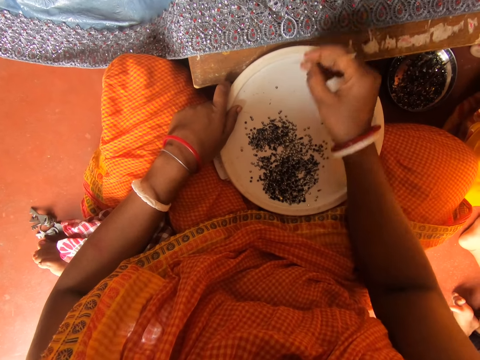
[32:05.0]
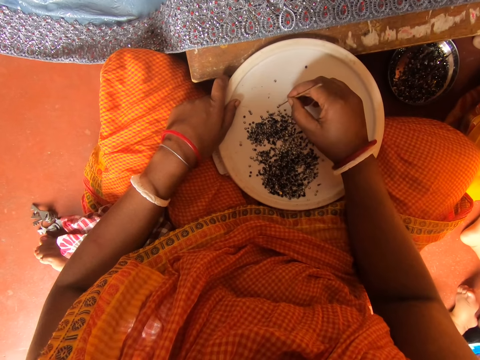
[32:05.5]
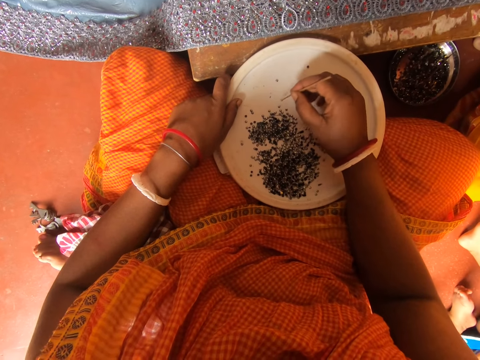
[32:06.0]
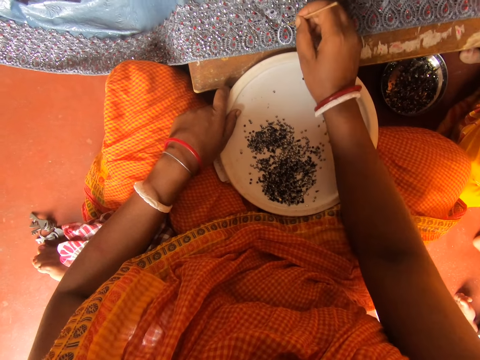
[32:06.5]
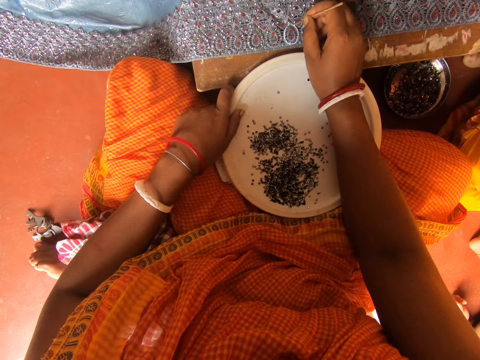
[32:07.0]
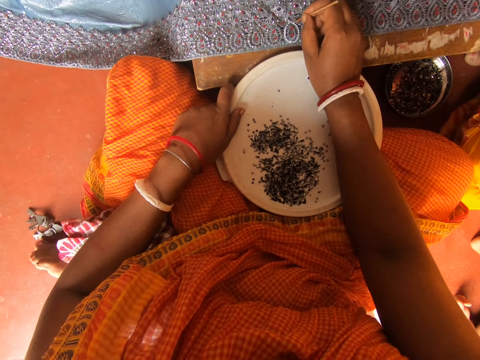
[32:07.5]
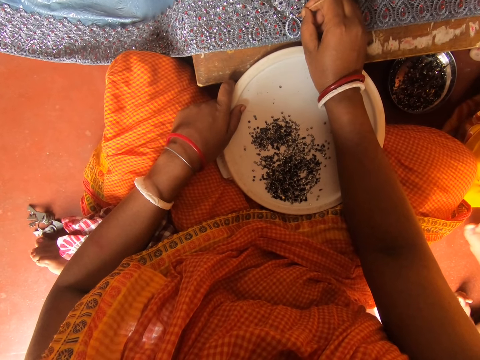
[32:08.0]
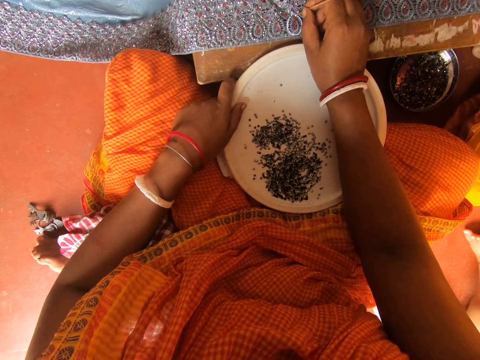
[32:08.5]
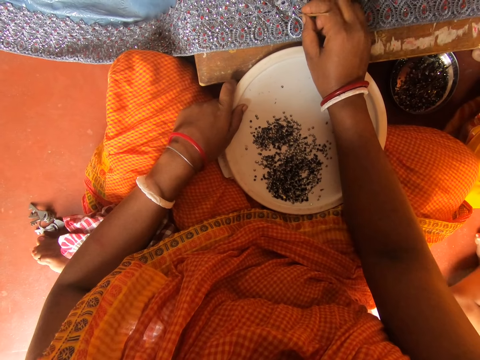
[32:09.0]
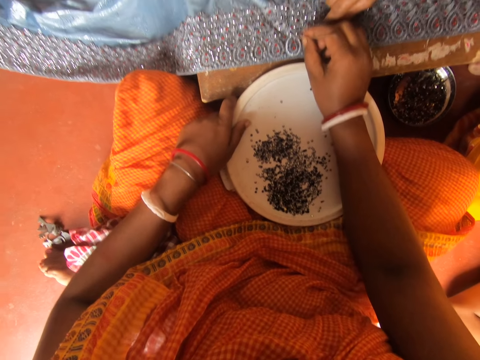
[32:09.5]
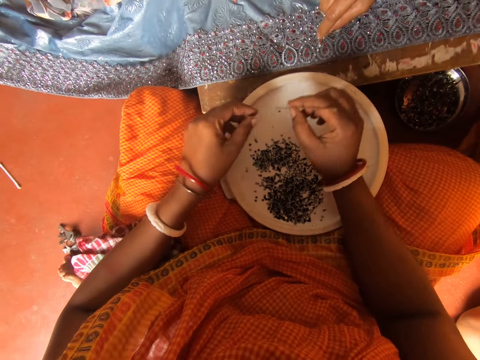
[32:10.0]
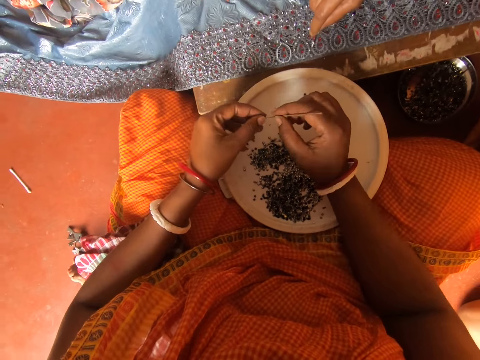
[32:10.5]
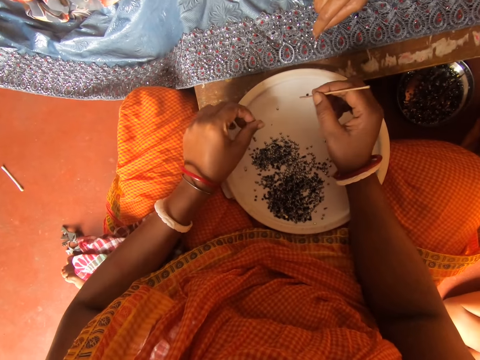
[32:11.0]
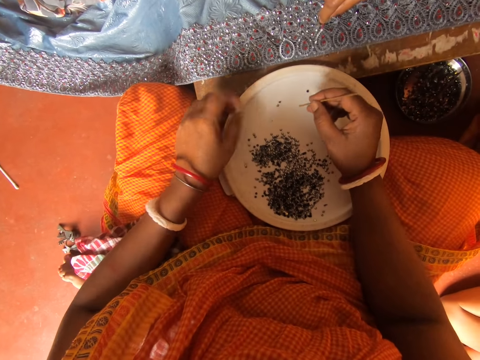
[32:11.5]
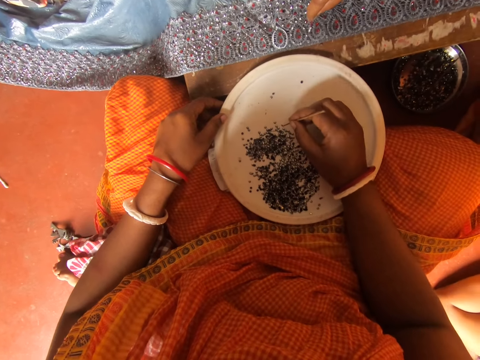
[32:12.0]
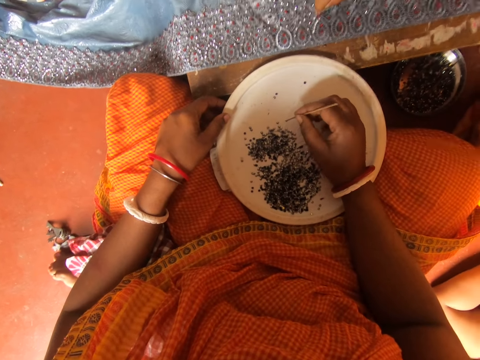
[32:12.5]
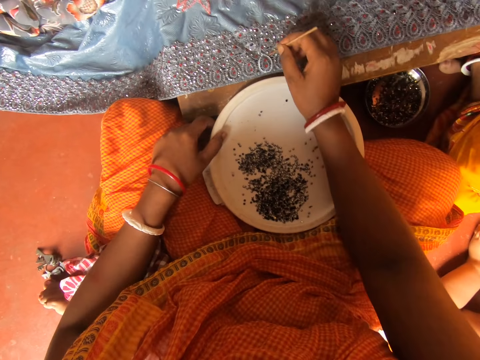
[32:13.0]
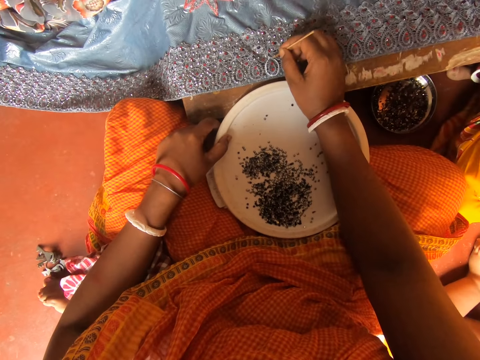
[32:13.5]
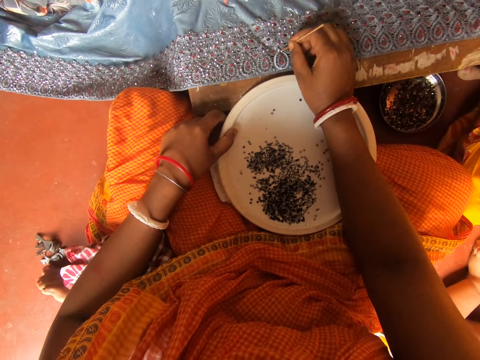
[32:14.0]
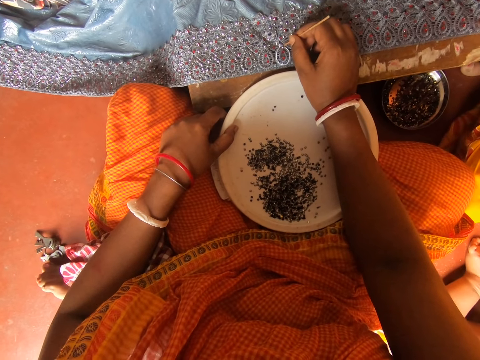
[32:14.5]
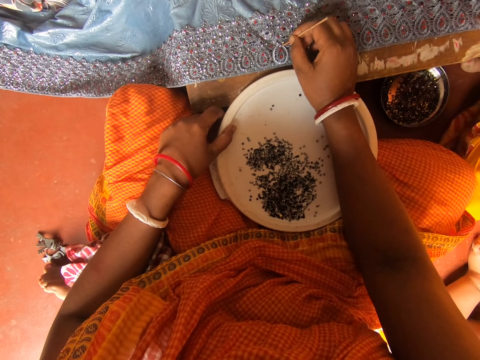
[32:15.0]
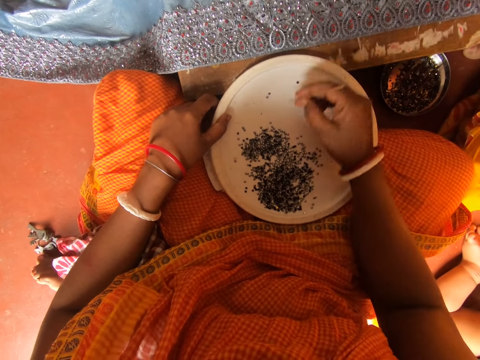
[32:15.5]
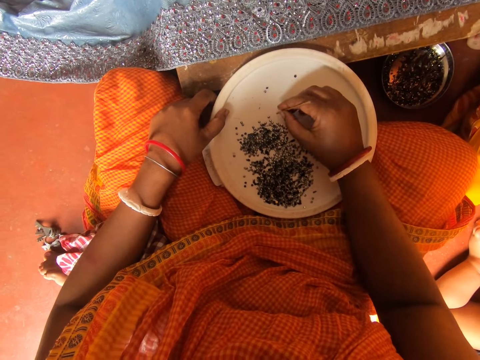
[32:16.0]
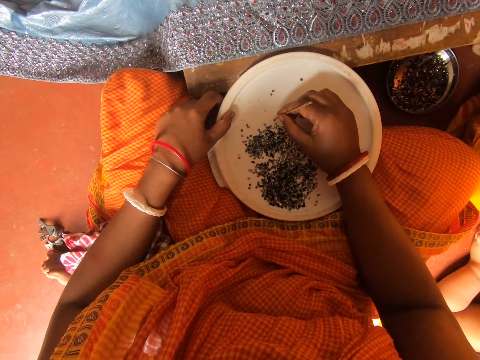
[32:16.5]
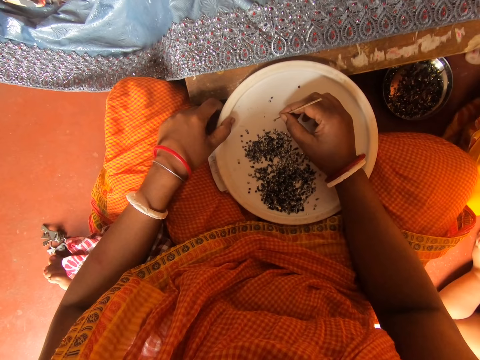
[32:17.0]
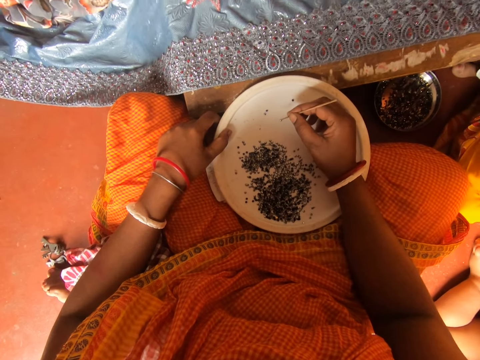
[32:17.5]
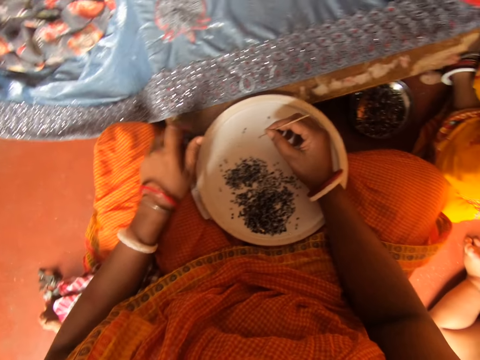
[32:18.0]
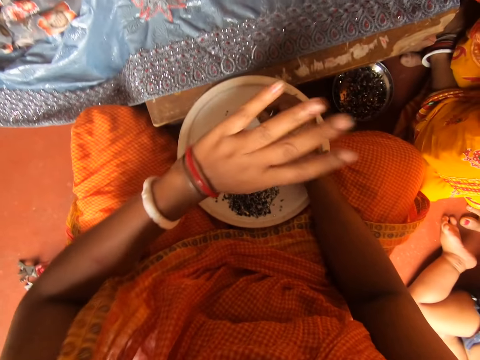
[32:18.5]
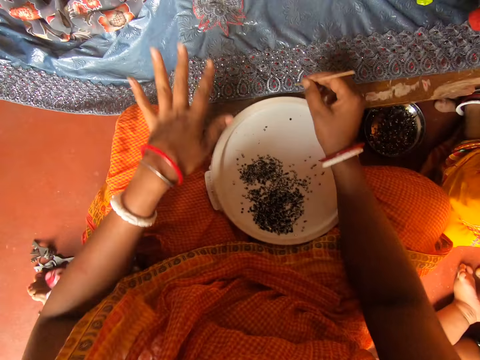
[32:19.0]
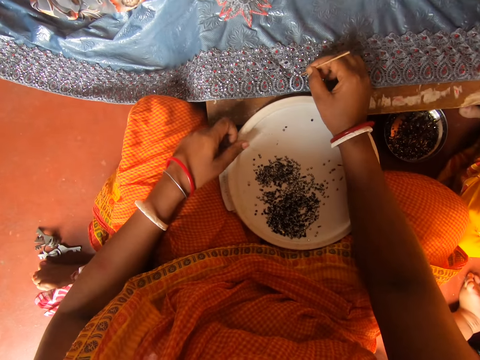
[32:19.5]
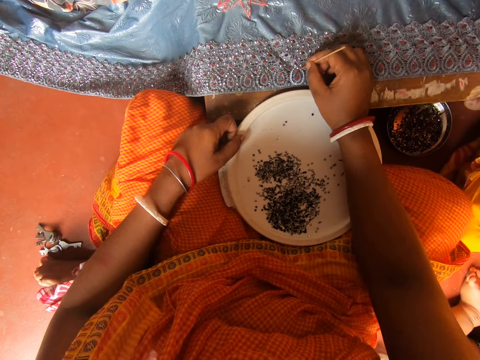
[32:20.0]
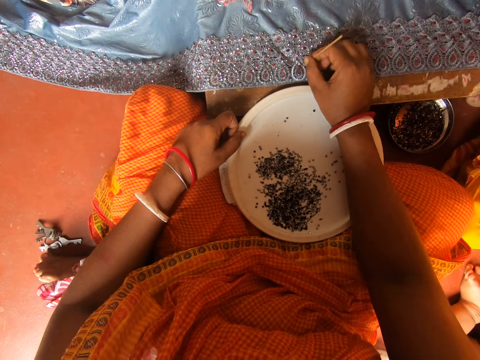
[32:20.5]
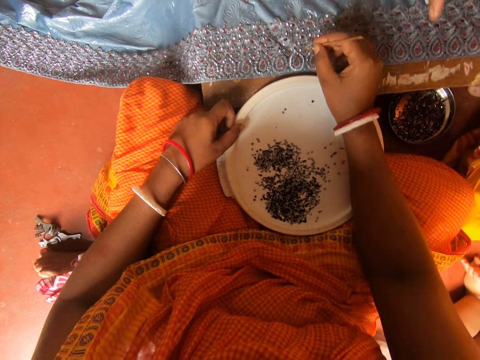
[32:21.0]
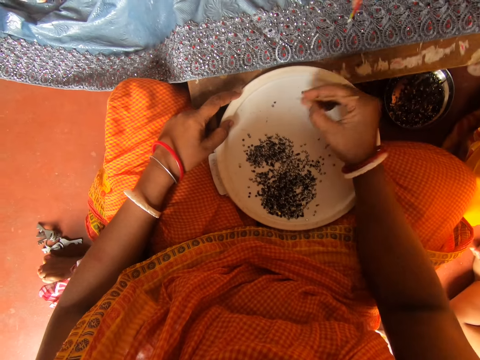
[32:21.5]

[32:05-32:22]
The camera wearer picks a bead with a stick on the plate. They stick the bead on a cloth. They pick a bead from the stick. They put the bead in a lid. They throw a bead on the plate. They hold the lid. They pick a bead with the stick on the plate. They stick the bead on the cloth. They pick a bead with the stick on the plate. They put beads to the cloth. They raise the hand. They hold the lid. They stick a bead on the cloth.

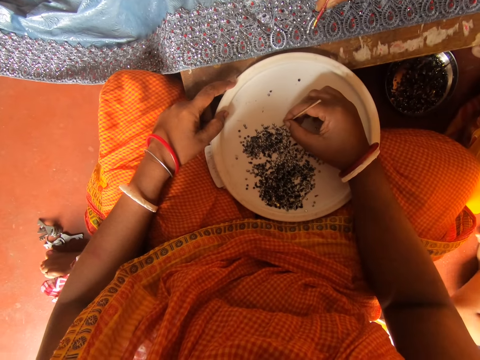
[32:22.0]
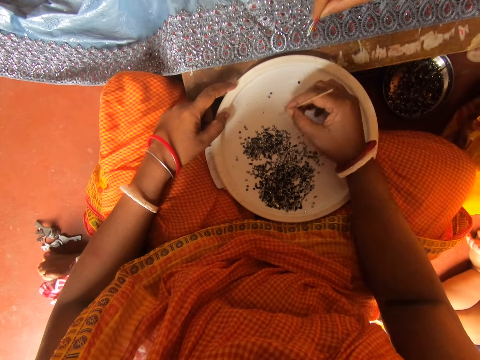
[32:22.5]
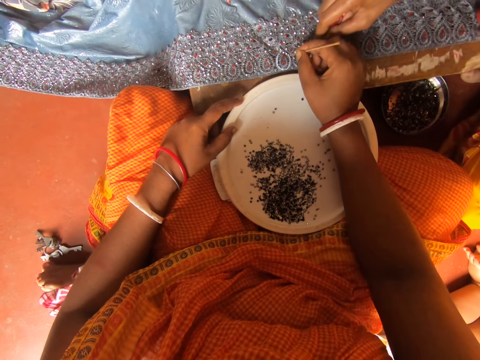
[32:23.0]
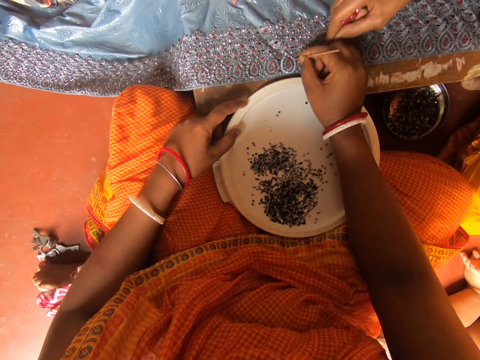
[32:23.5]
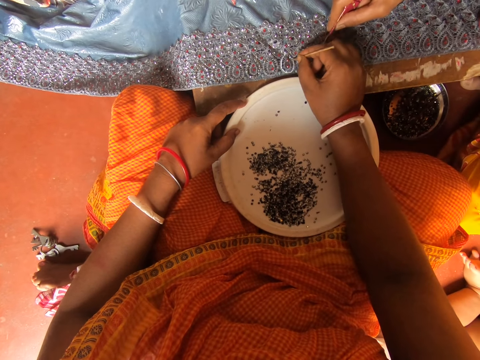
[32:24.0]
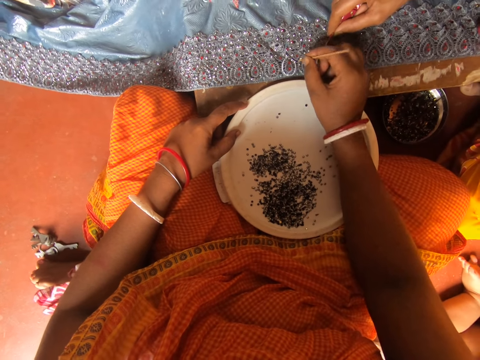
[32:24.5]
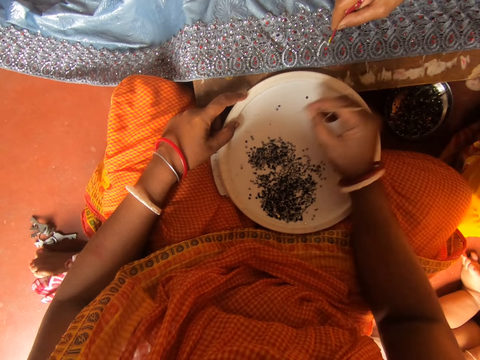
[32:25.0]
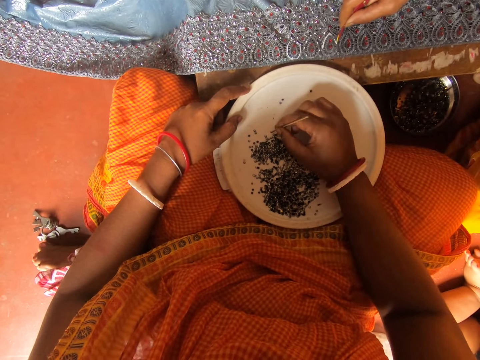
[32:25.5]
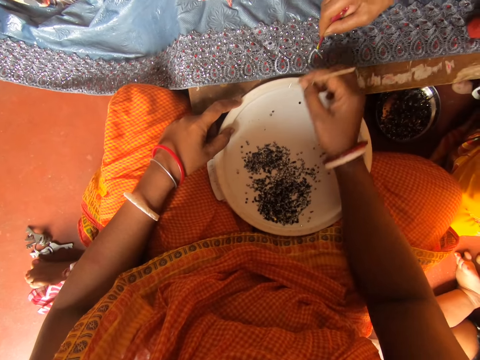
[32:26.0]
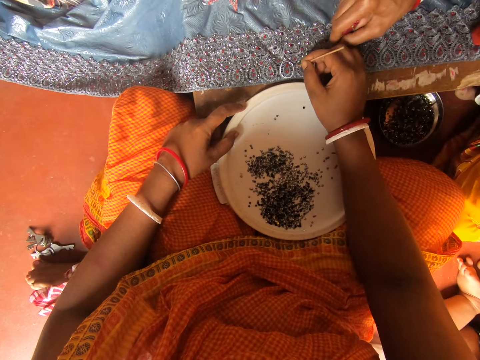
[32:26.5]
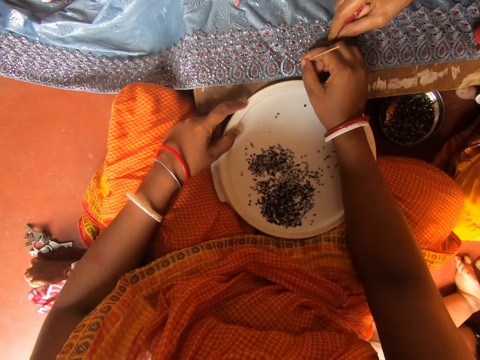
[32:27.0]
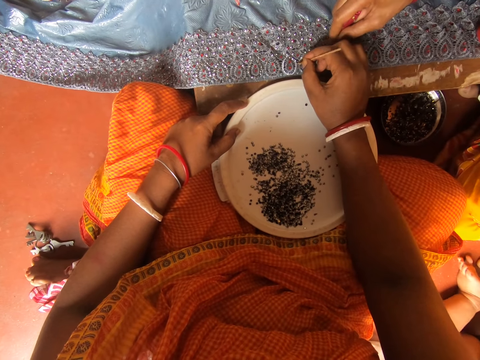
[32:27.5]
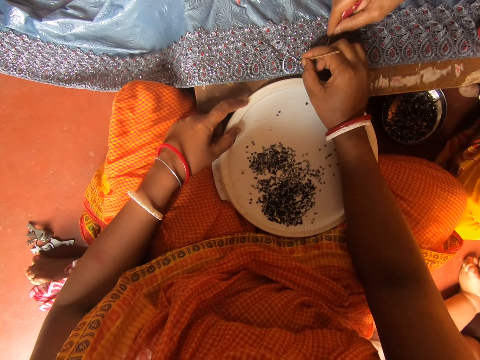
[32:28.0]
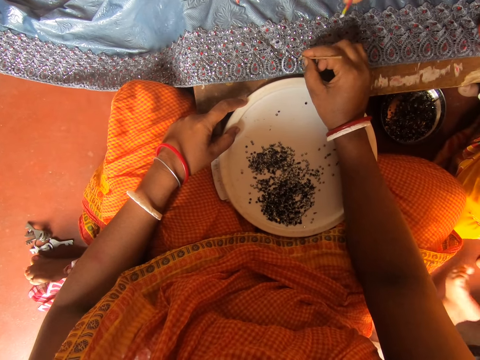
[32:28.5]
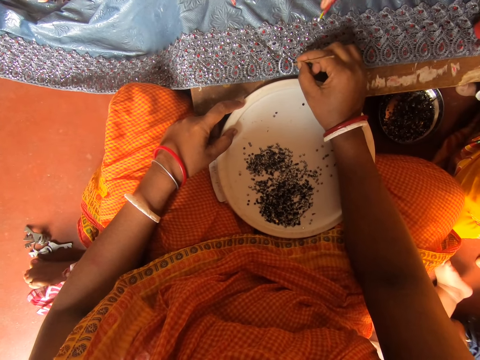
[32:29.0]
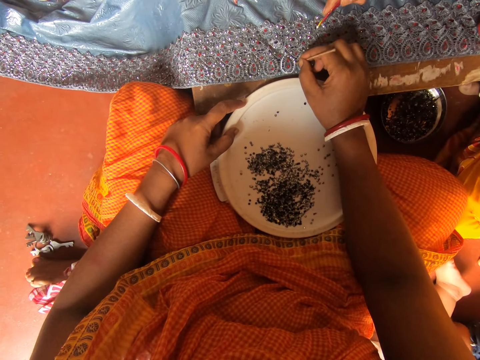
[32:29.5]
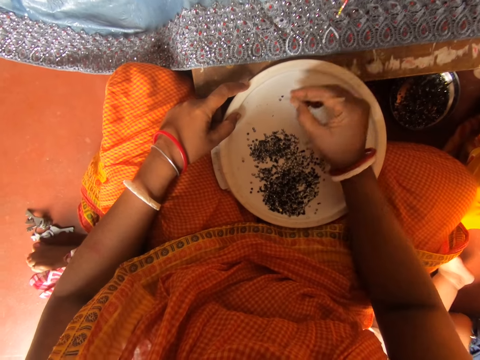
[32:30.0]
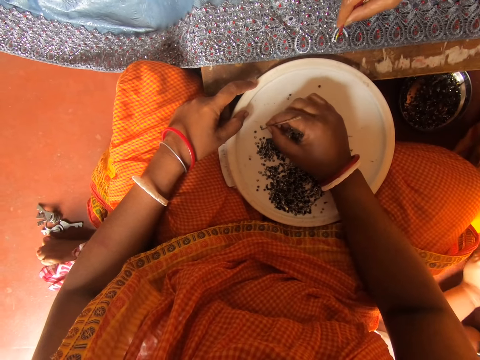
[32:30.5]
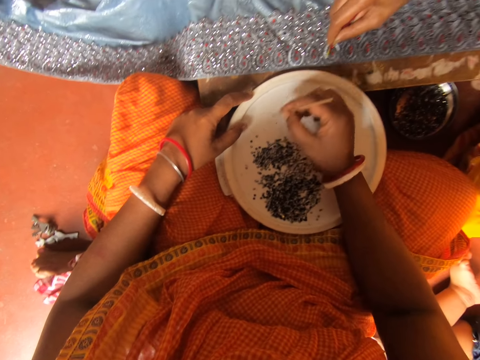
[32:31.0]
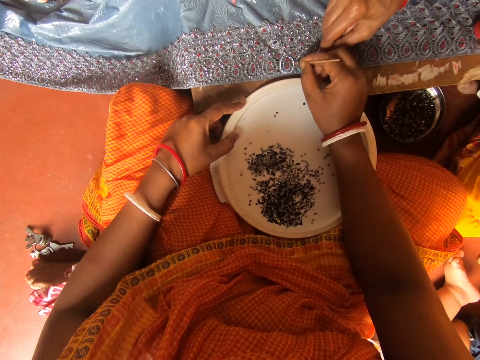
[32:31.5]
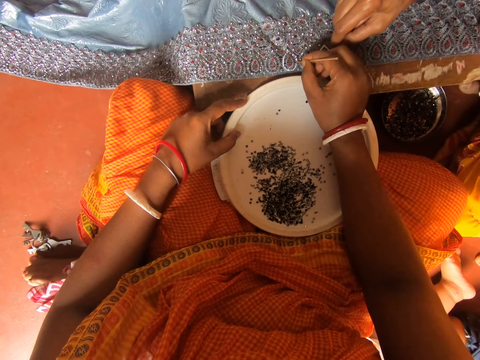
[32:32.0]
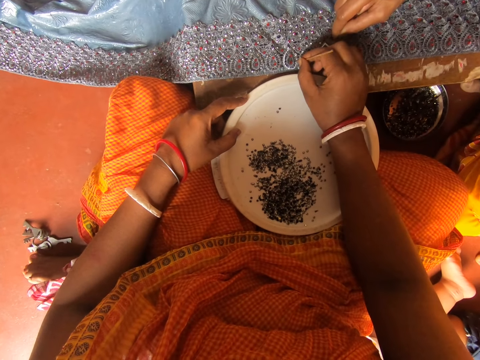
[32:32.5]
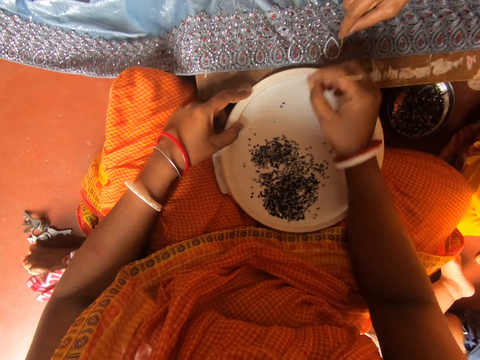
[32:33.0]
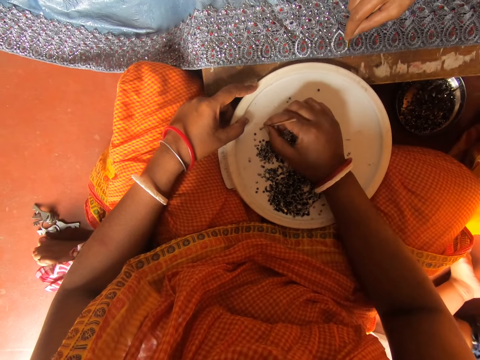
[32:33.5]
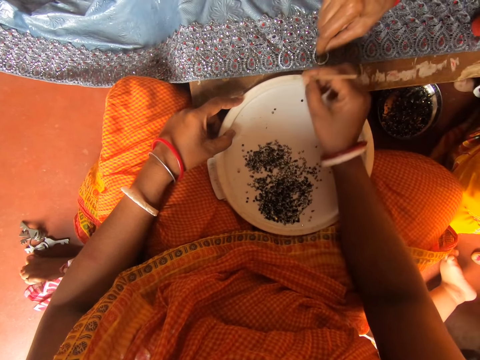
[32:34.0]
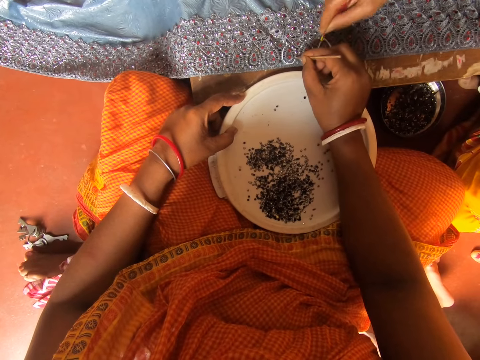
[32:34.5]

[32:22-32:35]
The camera wearer picks a bead with a stick on the plate. They stick the bead on a cloth. They pick a bead with the stick on the plate. They stick the bead on the cloth. They pick a bead with the stick on the plate. They stick the bead on the cloth. They pick a bead with the stick on the plate.
